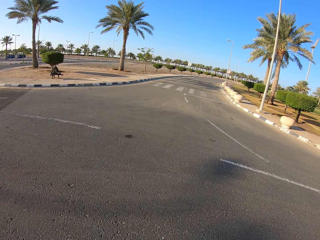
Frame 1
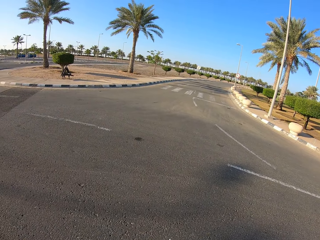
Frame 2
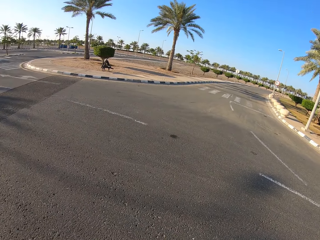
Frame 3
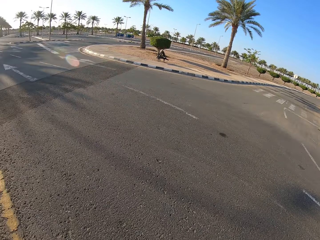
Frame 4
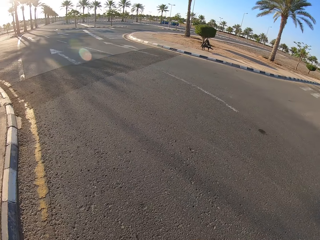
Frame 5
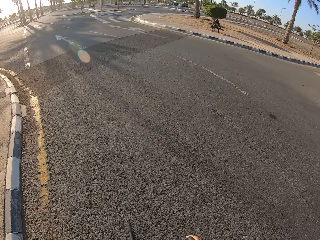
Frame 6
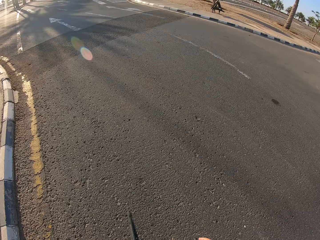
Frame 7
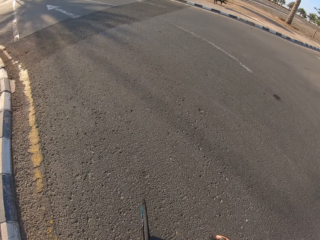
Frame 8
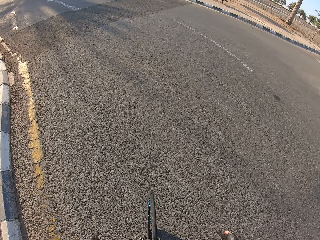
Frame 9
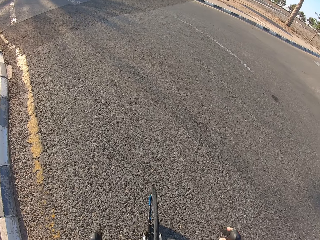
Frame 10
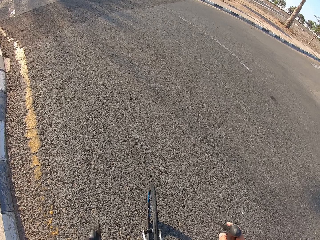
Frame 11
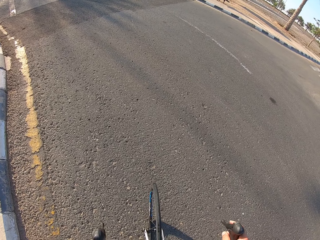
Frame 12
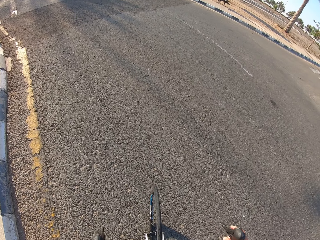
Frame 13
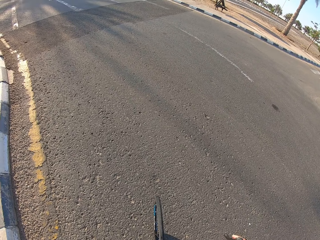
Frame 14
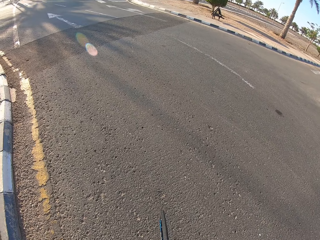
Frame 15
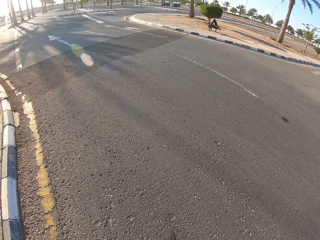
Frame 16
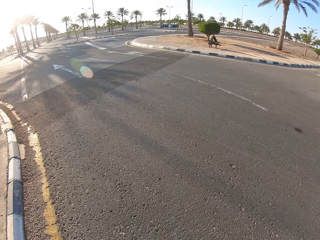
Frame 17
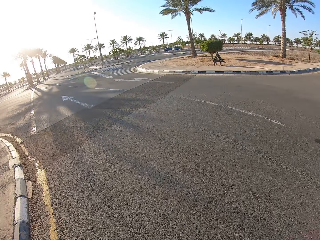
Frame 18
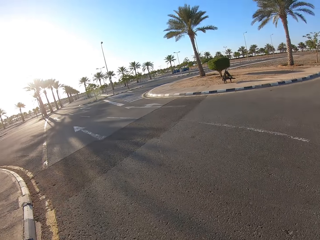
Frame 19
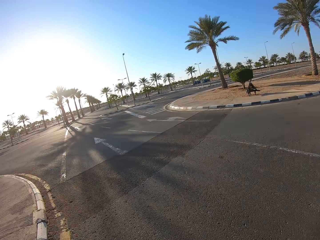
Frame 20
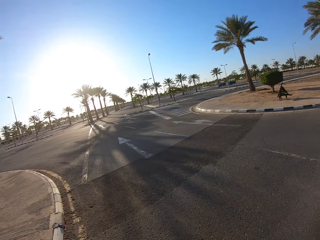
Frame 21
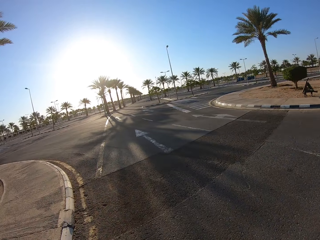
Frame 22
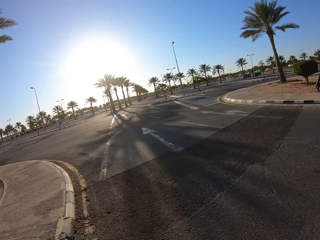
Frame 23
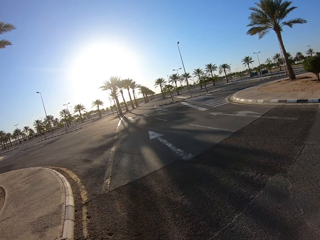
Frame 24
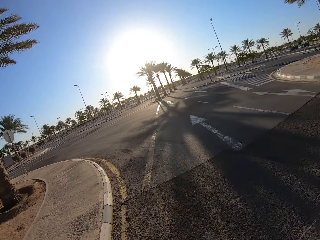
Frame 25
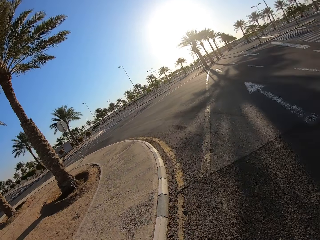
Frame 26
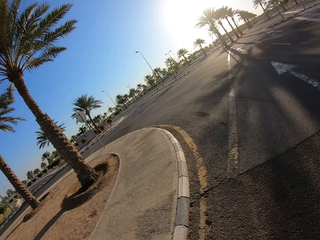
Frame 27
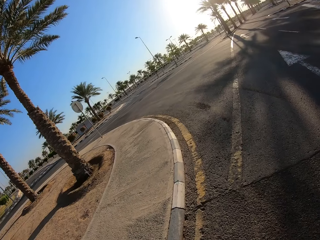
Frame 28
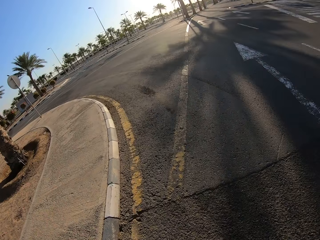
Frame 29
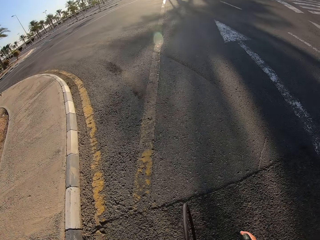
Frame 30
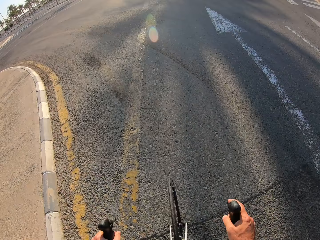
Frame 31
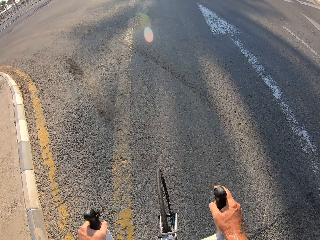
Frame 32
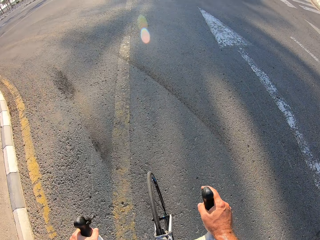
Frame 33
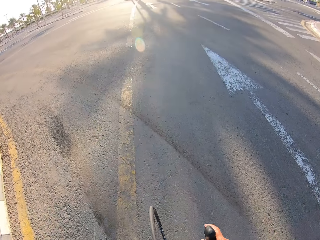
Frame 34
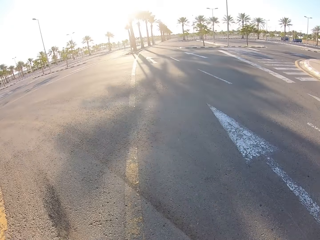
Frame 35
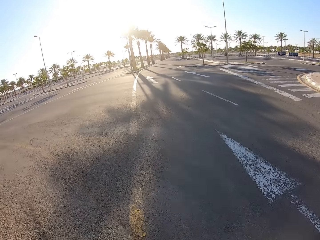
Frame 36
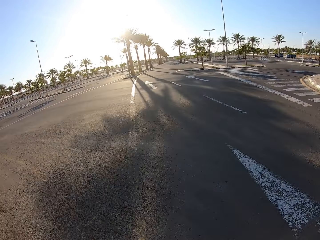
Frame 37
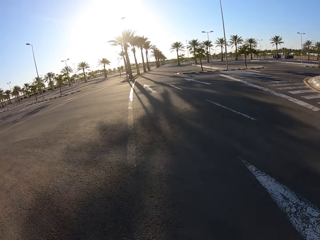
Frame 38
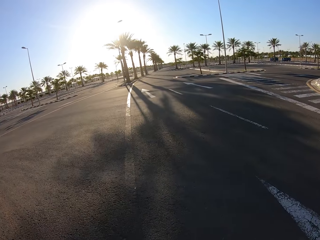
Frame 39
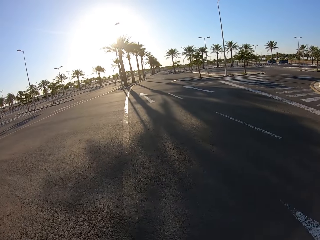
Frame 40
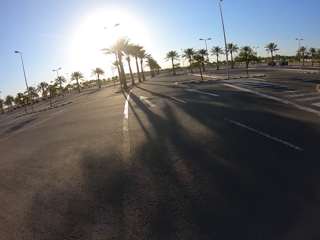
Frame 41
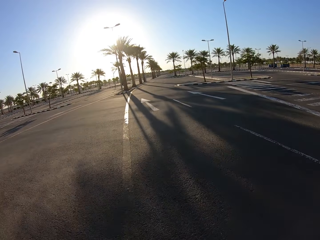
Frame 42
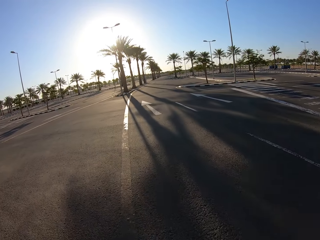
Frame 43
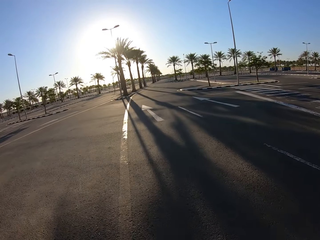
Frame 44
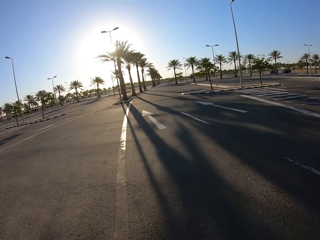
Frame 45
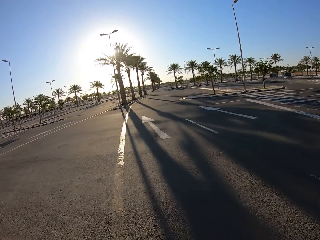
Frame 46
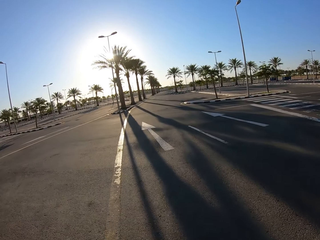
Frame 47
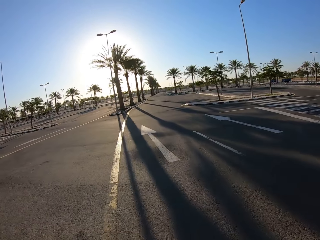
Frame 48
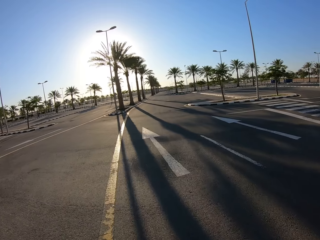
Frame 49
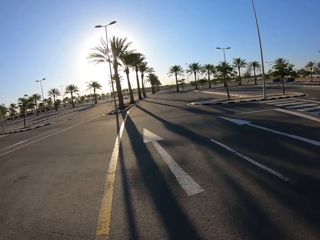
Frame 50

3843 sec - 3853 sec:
The camera wearer looks around. They ride a bicycle on the road.
